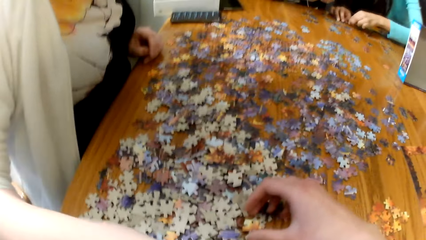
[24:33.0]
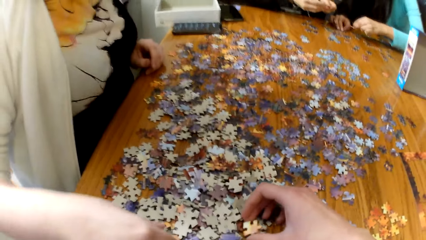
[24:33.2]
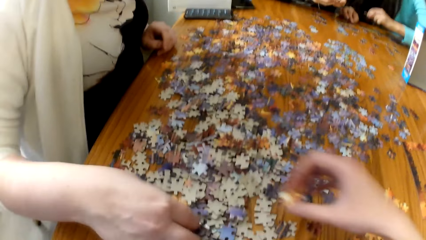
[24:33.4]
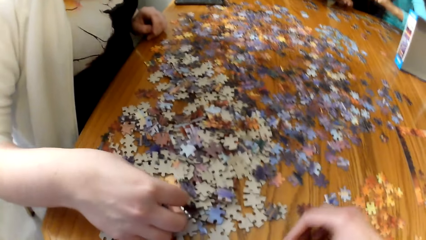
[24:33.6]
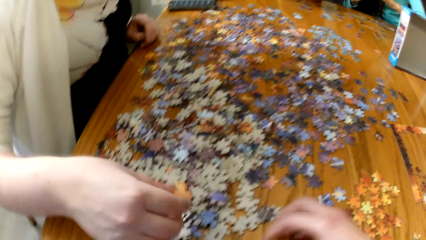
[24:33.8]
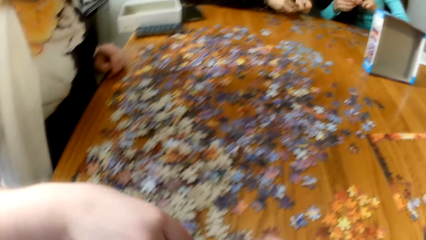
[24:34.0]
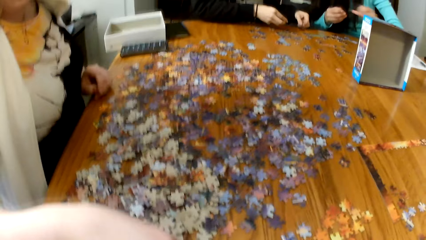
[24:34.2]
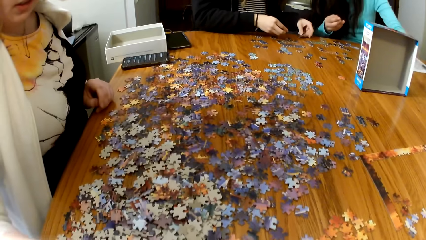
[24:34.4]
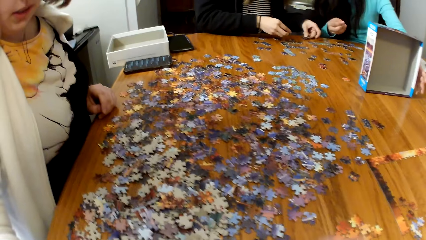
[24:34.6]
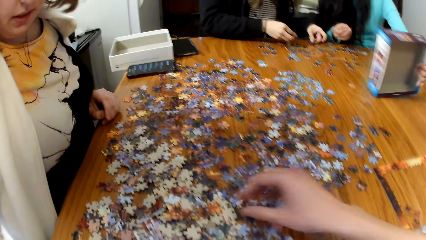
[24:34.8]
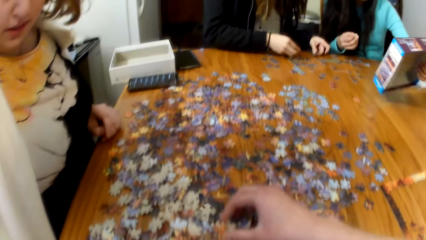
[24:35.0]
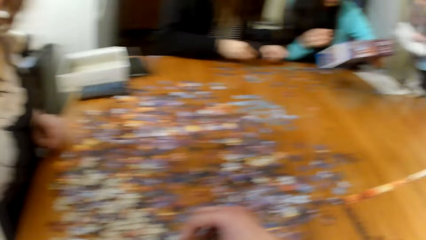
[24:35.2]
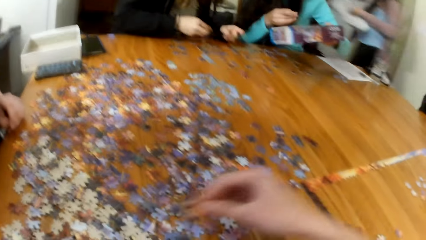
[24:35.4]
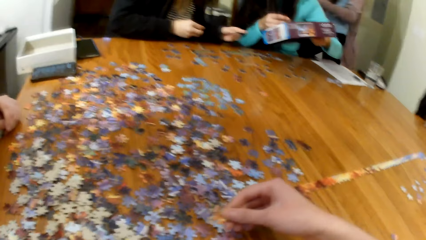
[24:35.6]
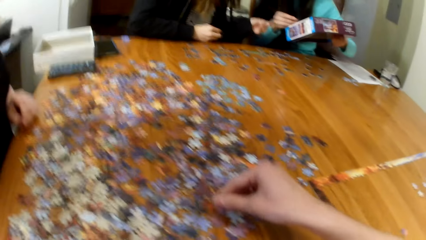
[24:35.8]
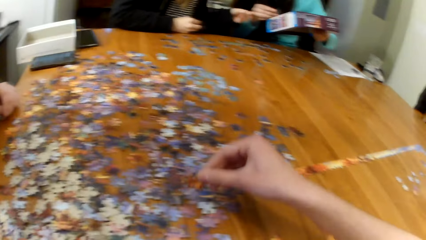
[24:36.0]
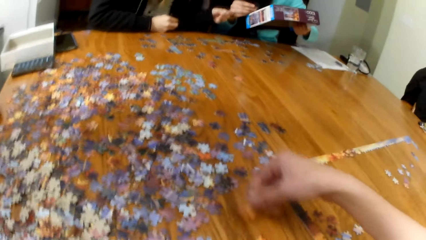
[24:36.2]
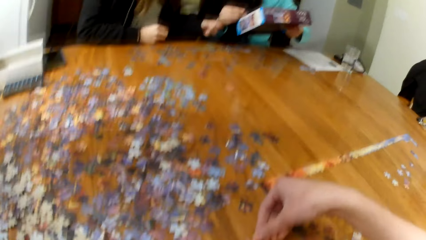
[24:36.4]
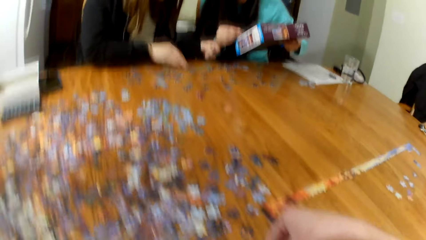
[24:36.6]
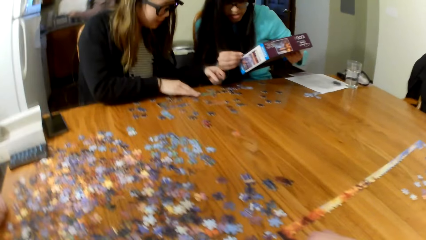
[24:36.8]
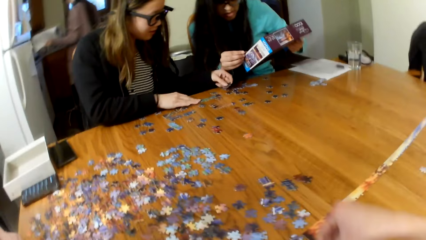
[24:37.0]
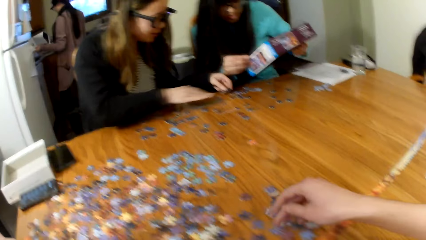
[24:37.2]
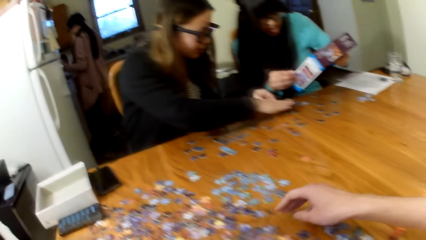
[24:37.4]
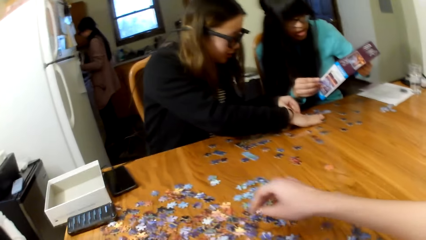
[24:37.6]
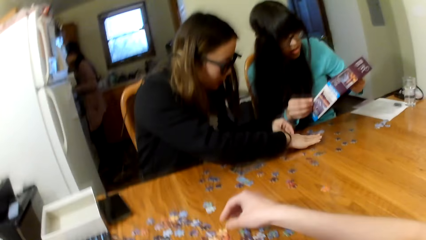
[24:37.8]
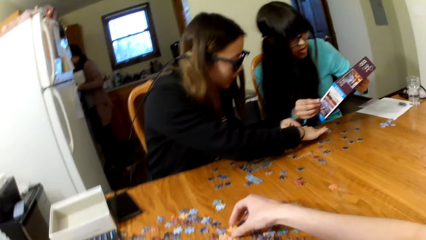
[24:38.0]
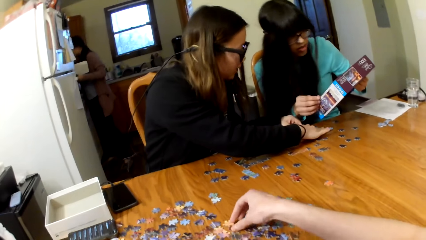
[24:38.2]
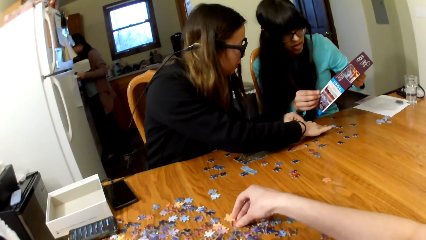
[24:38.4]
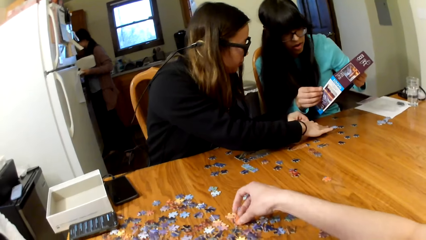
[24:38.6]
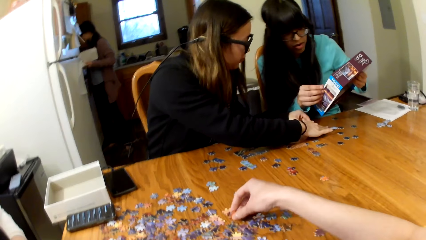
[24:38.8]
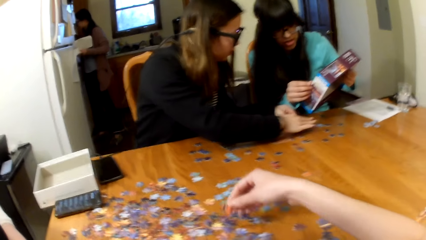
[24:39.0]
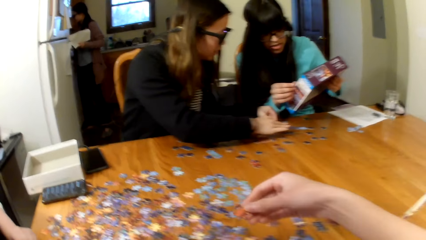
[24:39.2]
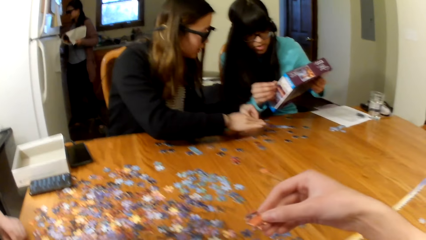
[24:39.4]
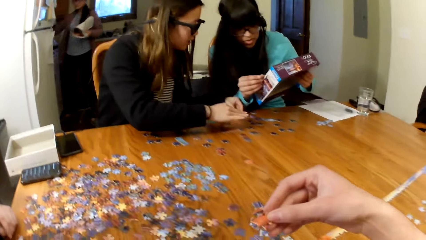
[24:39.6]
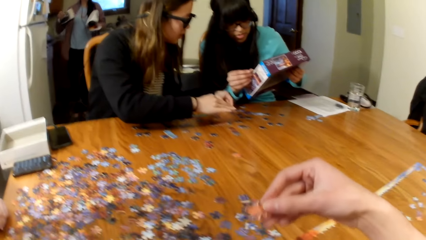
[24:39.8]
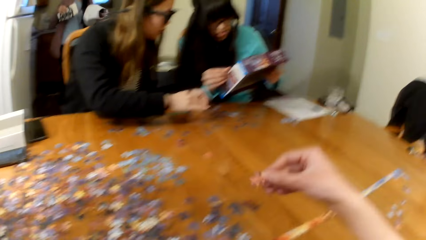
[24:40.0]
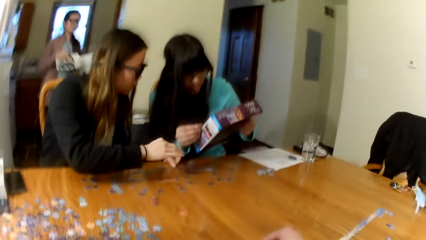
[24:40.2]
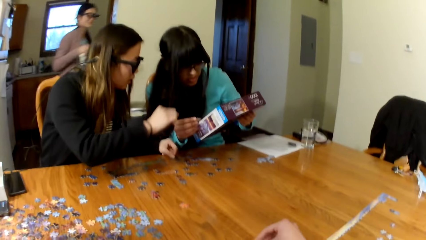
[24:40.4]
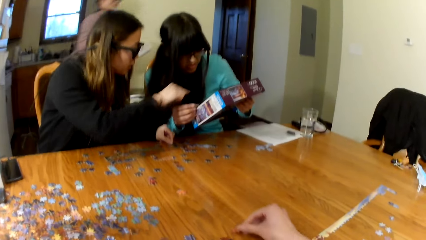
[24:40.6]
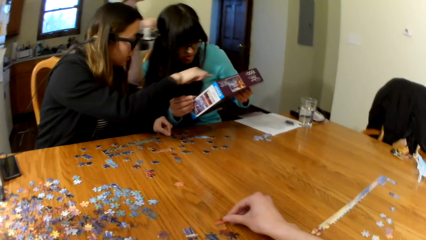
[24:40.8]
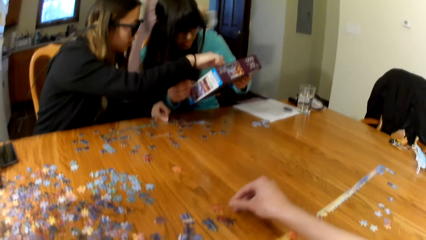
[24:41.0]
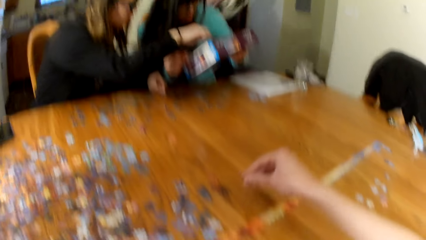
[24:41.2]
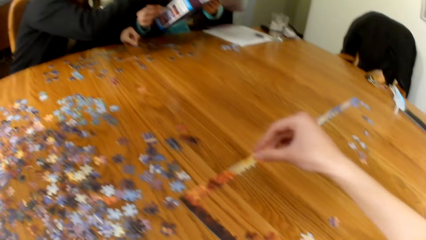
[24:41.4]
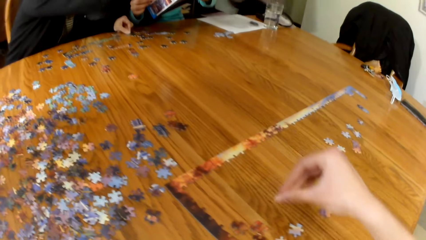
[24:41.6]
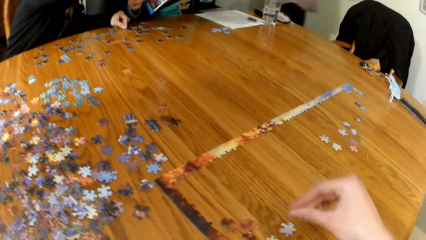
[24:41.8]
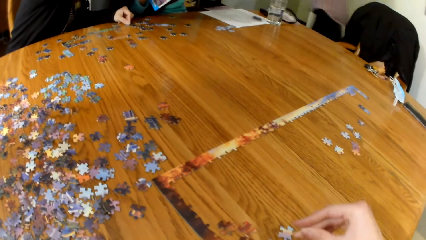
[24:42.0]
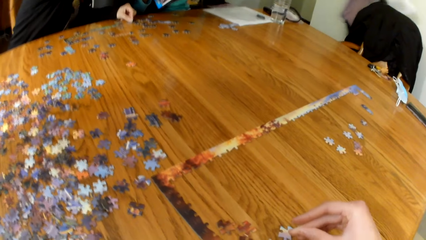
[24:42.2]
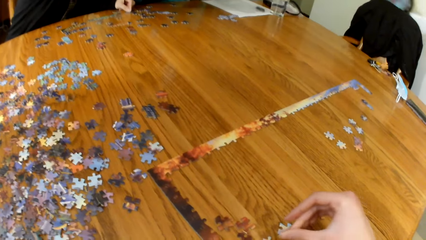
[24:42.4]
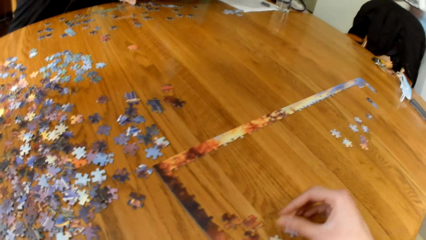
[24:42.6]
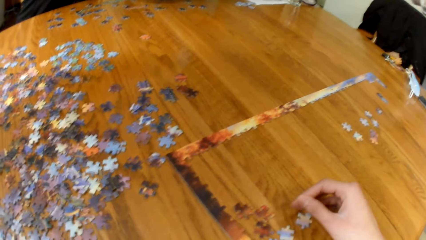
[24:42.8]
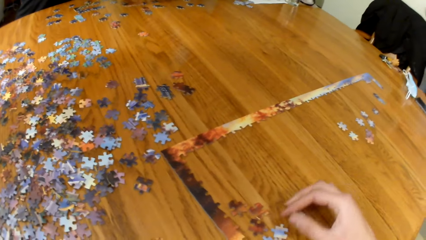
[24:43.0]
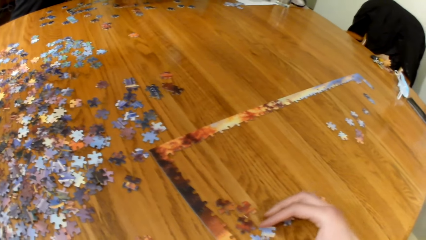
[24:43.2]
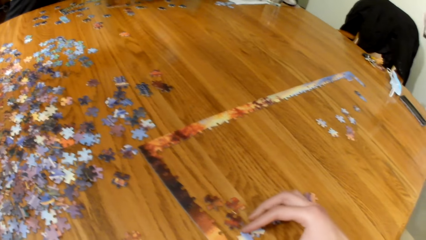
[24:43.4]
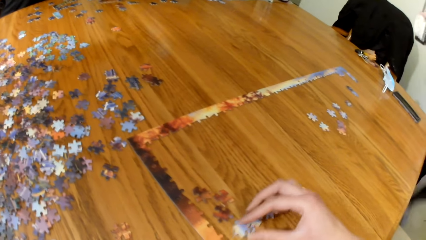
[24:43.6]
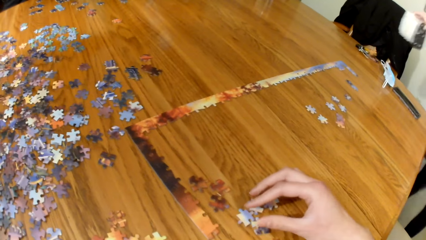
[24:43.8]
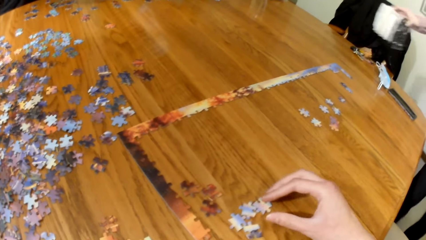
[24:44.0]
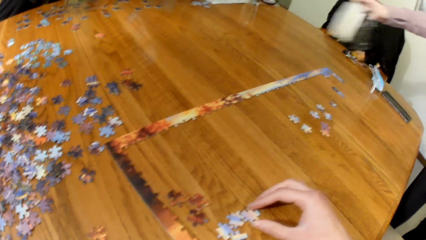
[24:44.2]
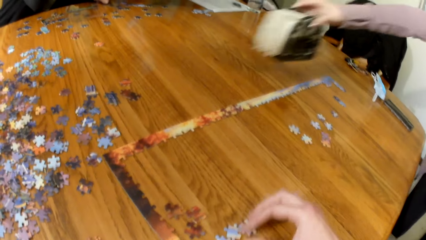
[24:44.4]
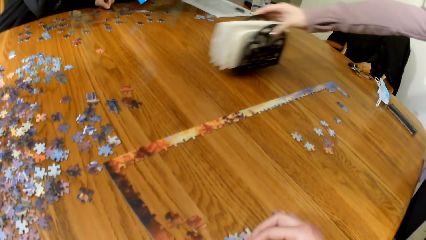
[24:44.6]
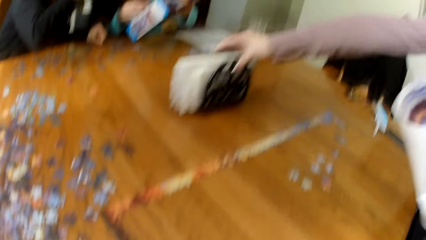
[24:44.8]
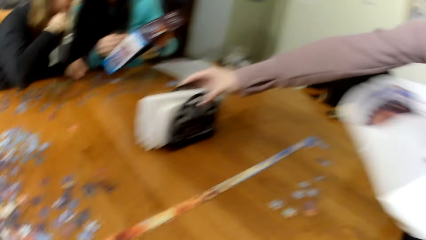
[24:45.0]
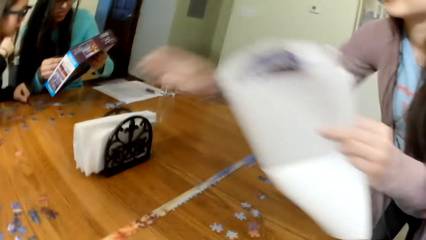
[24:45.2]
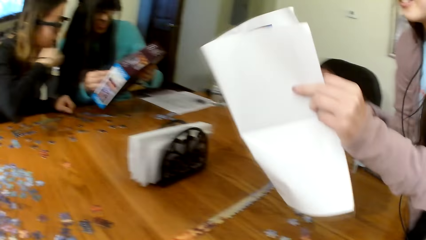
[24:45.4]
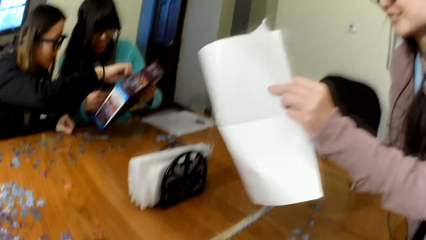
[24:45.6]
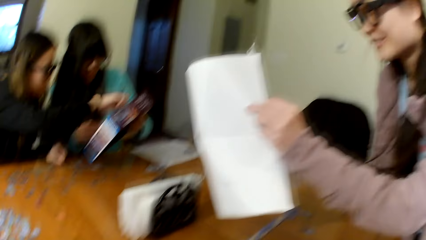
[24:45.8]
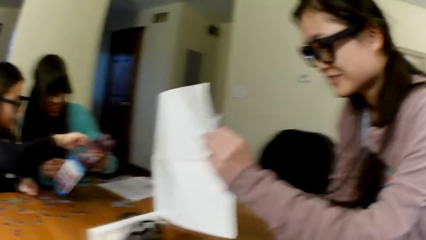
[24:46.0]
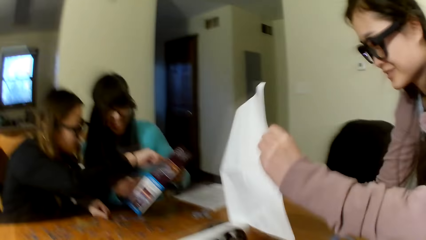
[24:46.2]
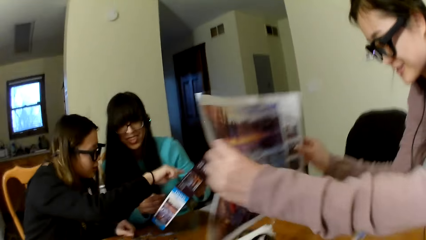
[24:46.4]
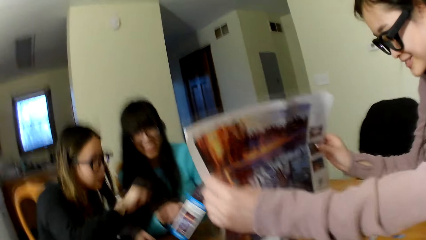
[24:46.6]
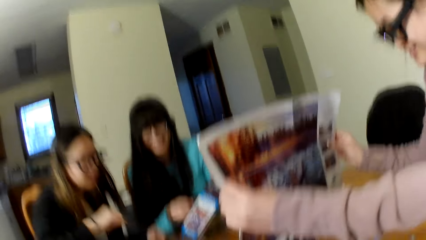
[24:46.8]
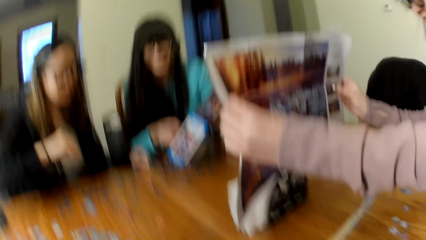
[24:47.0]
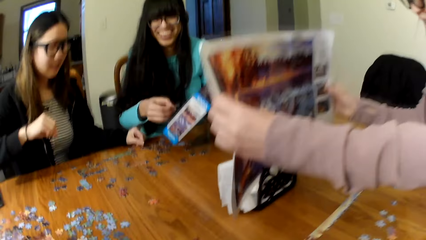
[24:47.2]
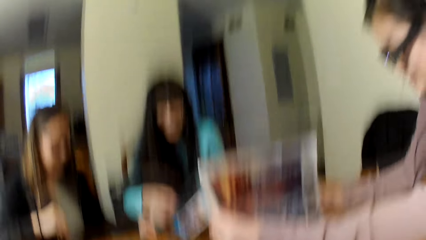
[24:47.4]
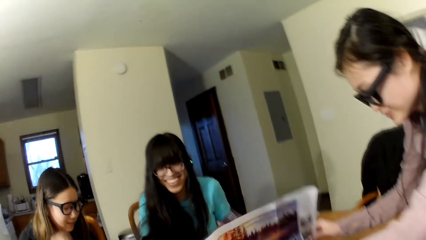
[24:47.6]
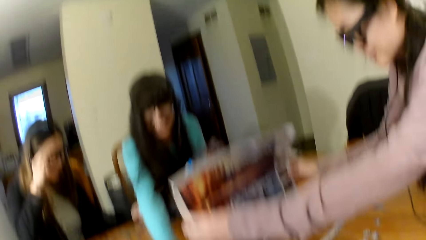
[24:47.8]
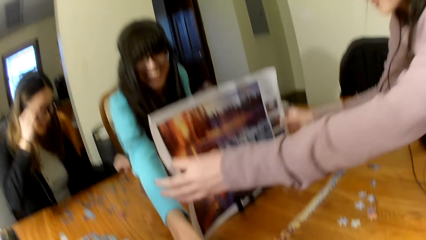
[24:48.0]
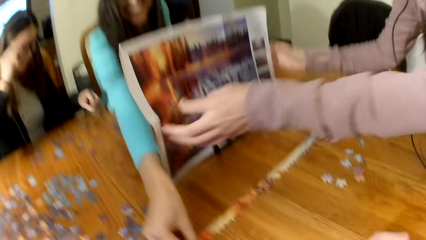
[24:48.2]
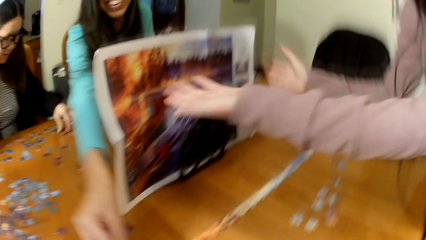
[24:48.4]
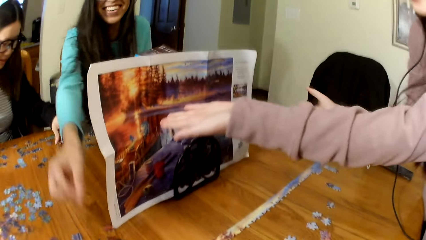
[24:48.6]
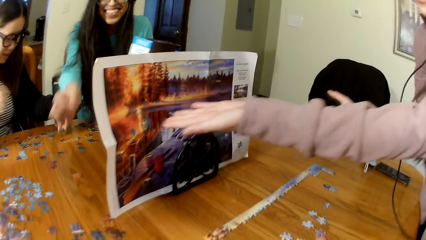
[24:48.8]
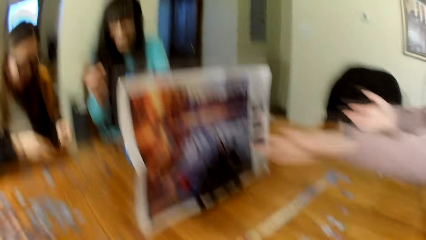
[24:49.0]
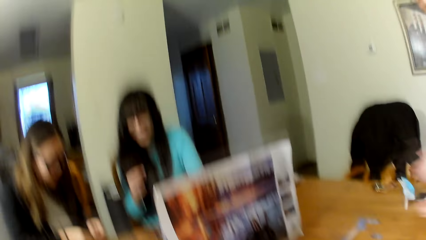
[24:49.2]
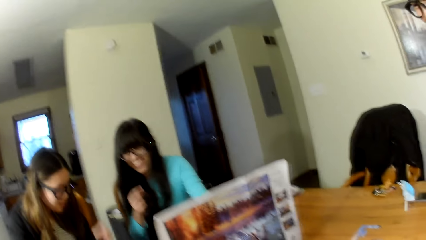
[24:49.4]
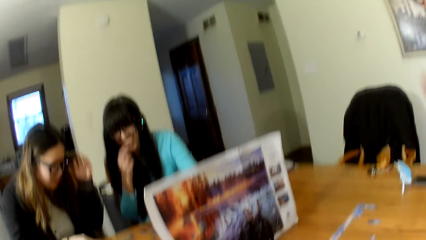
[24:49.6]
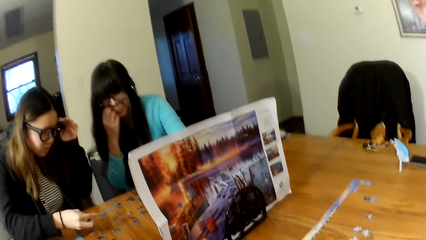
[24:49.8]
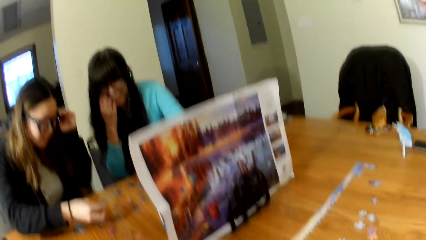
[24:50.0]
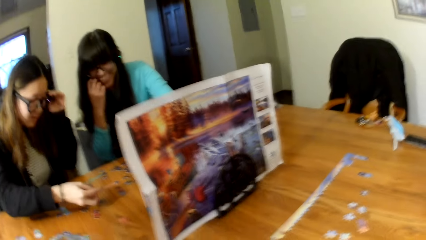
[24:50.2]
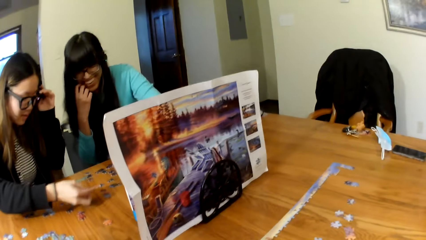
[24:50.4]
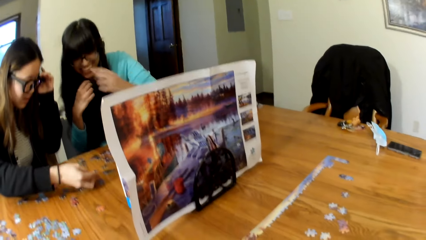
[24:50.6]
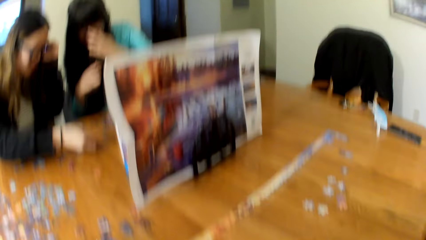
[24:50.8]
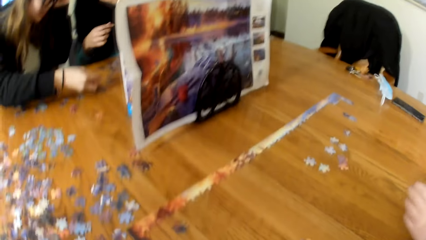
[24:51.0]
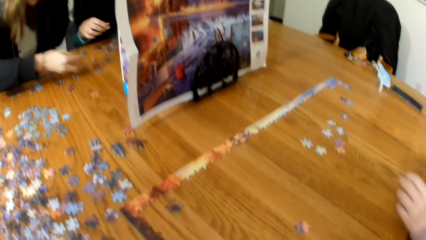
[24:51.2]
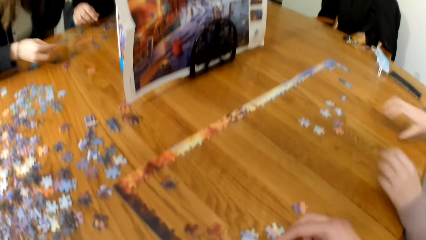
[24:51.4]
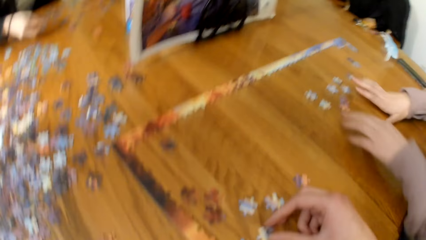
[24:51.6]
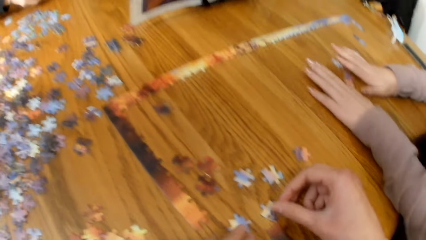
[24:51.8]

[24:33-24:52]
The camera wearer picks up the puzzle pieces. A lady folds the paper. The lady puts a stand on the table. The lady places the paper on the table.
